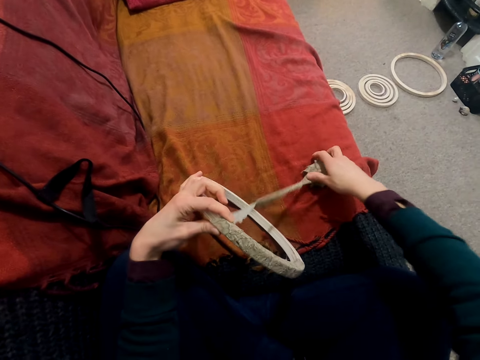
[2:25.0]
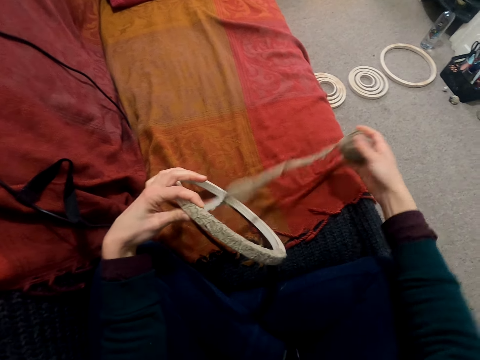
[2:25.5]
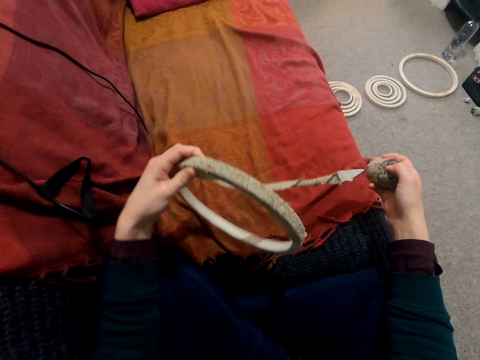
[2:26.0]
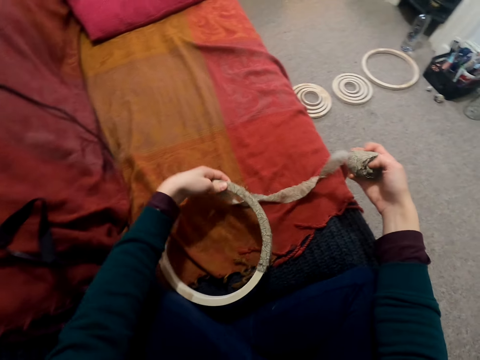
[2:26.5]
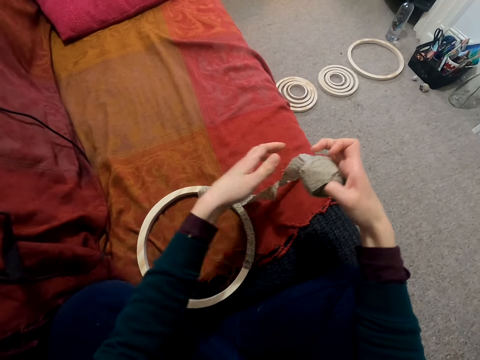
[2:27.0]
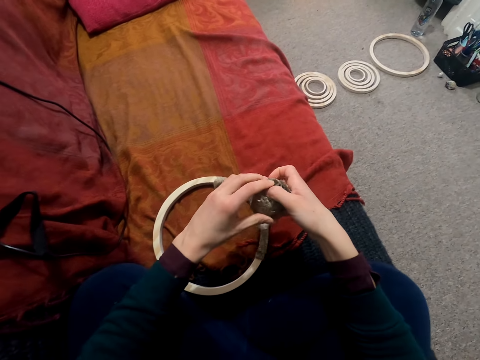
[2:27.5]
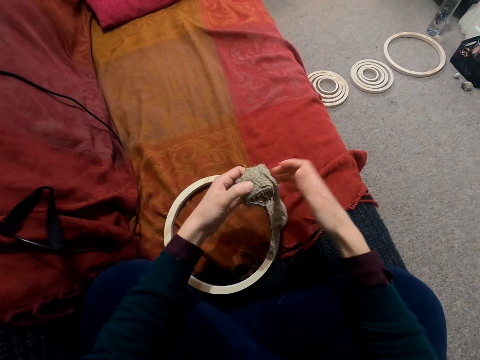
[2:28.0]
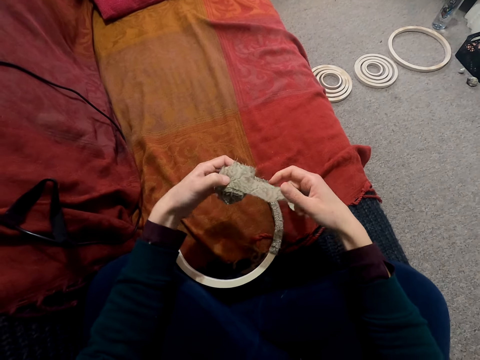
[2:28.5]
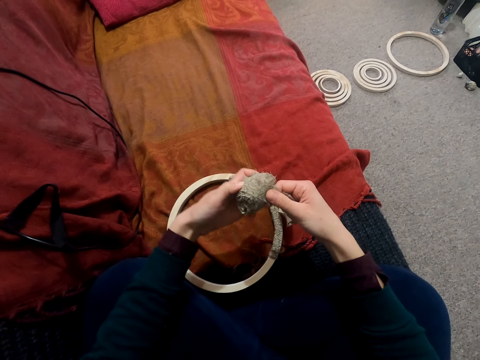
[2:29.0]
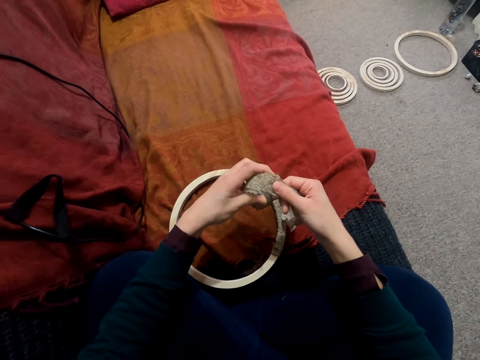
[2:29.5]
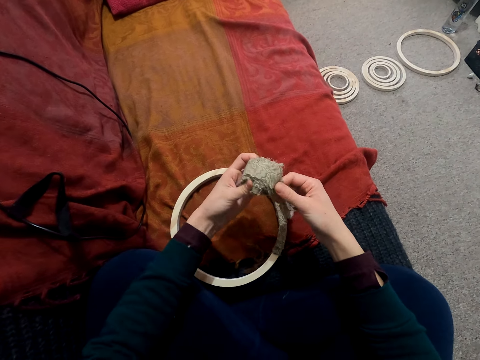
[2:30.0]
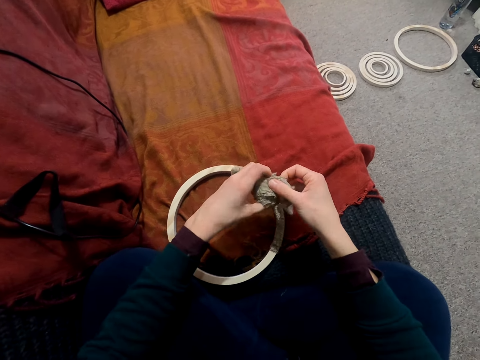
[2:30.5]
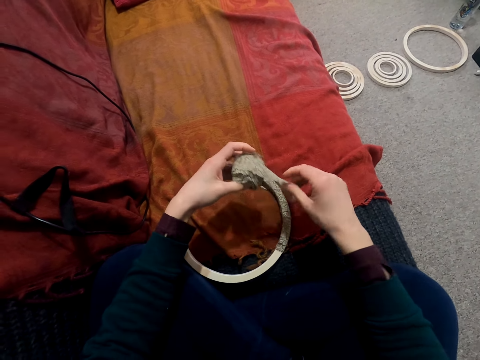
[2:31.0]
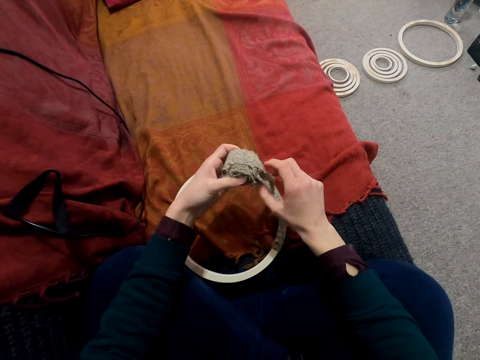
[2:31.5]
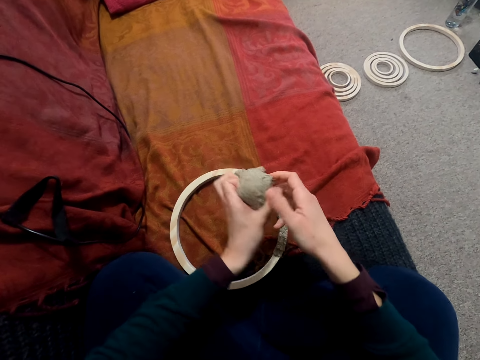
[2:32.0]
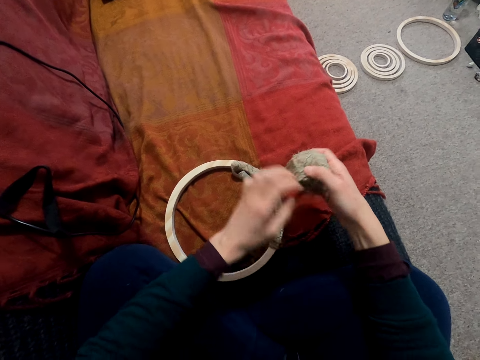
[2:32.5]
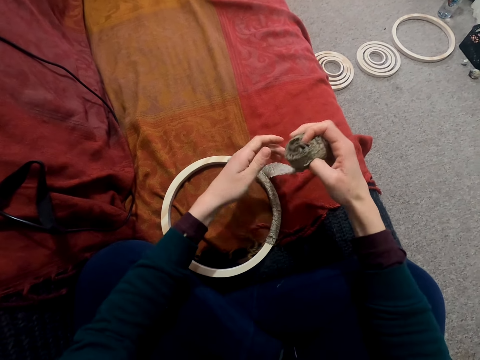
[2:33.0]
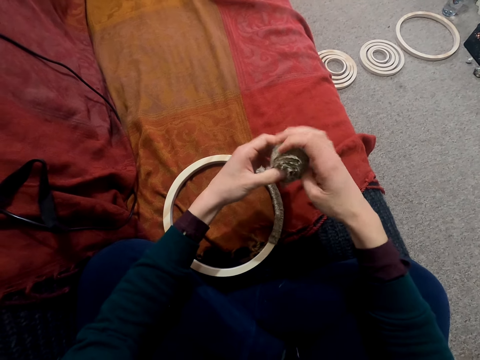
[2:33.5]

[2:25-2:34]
The camera wearer places the wooden ring on her lap. She rolls the piece of cloth to a ball.

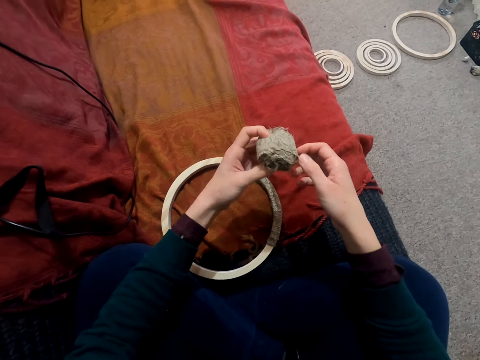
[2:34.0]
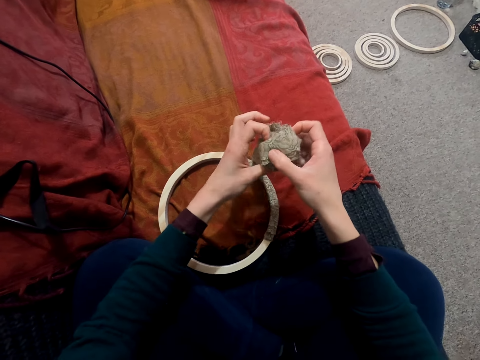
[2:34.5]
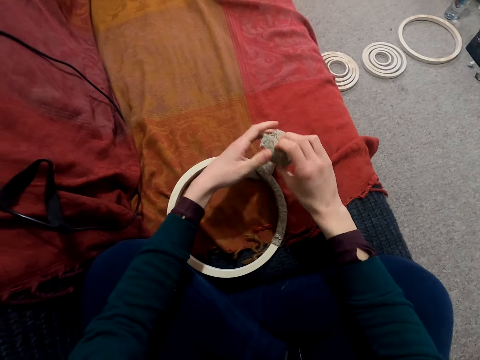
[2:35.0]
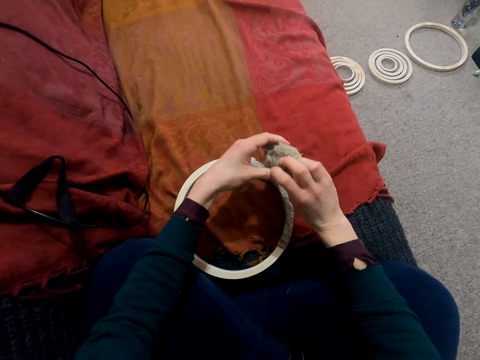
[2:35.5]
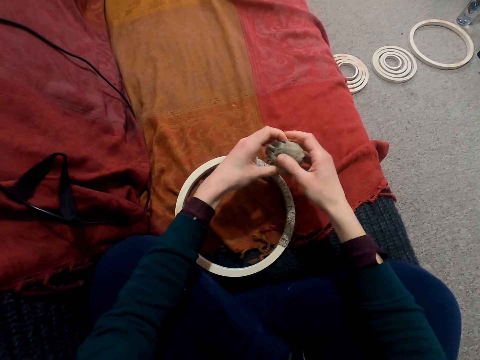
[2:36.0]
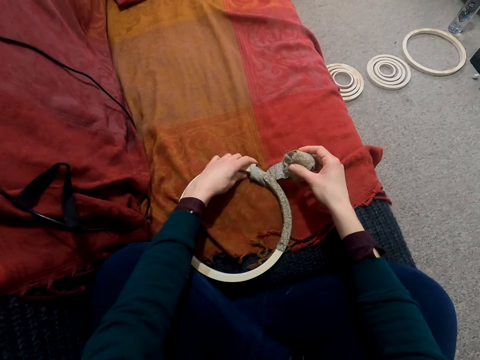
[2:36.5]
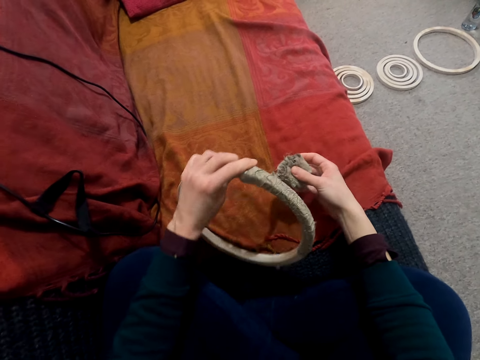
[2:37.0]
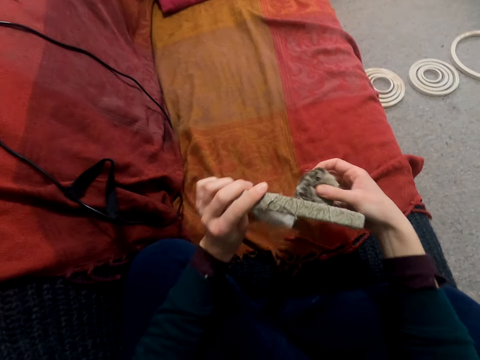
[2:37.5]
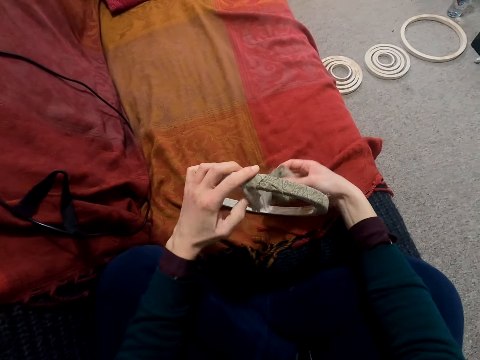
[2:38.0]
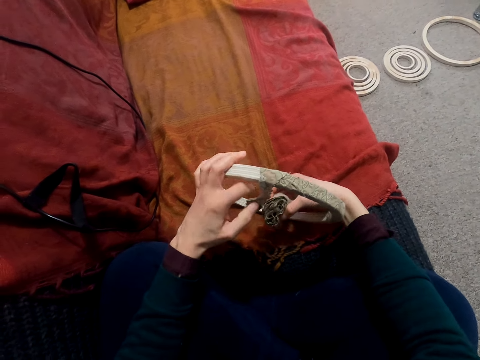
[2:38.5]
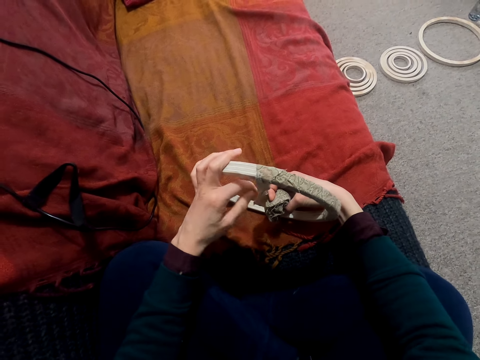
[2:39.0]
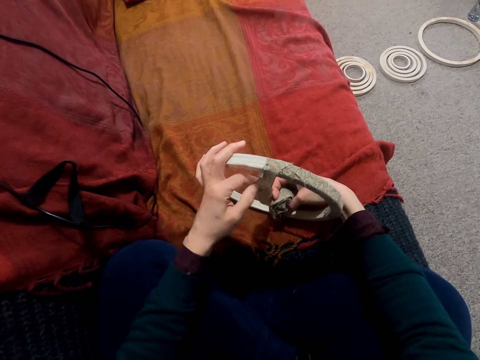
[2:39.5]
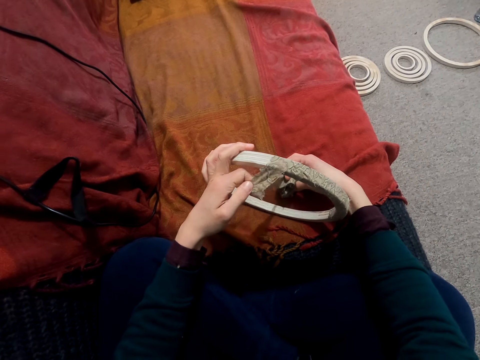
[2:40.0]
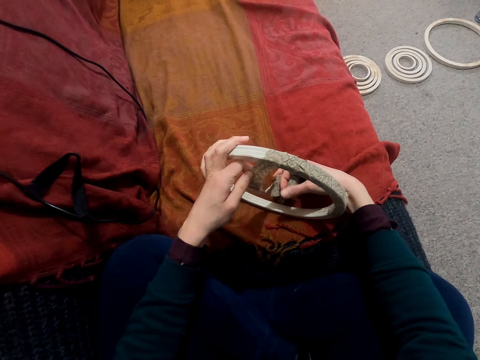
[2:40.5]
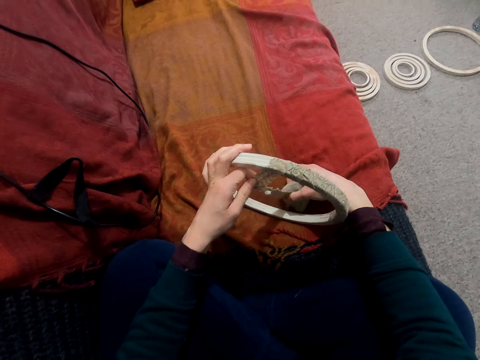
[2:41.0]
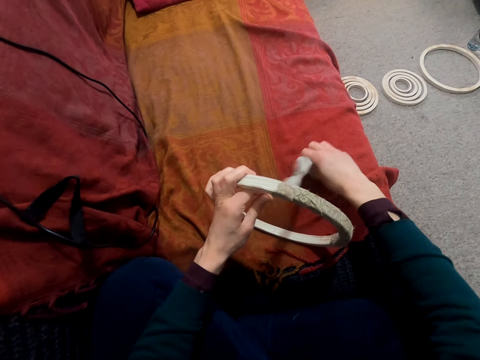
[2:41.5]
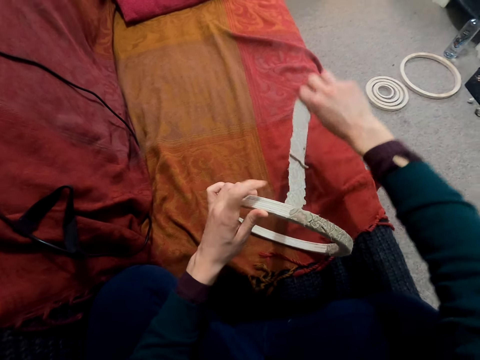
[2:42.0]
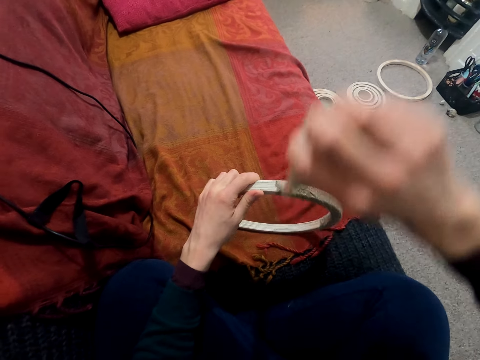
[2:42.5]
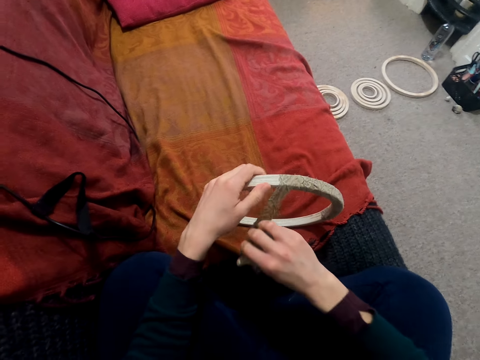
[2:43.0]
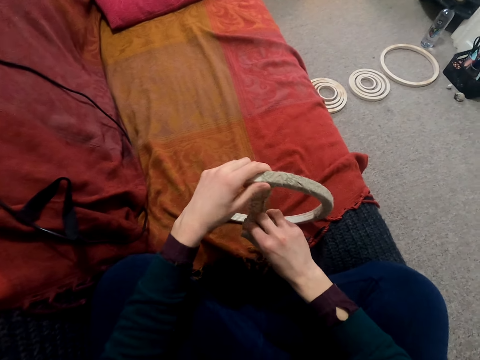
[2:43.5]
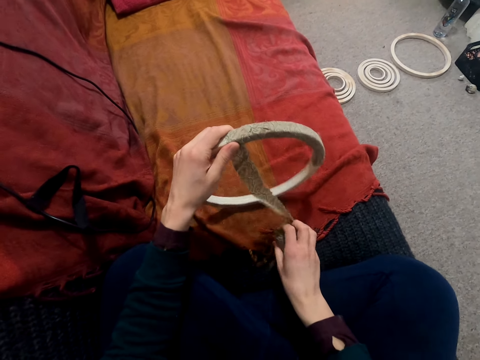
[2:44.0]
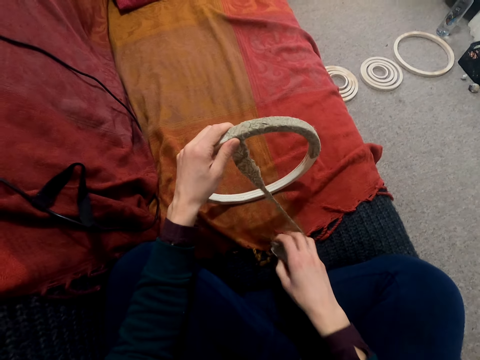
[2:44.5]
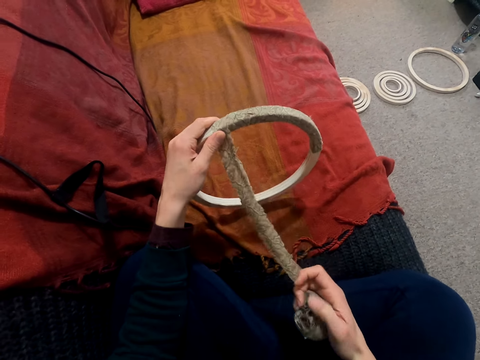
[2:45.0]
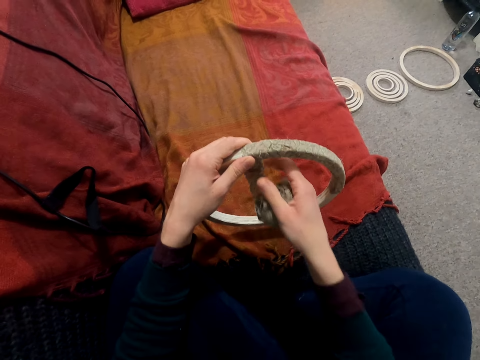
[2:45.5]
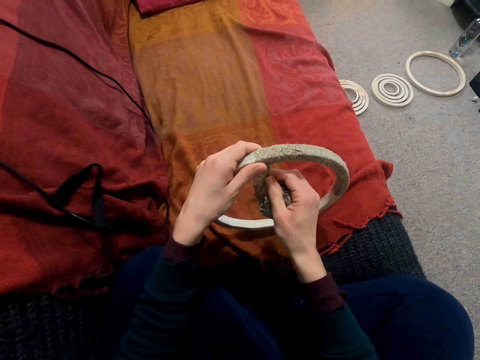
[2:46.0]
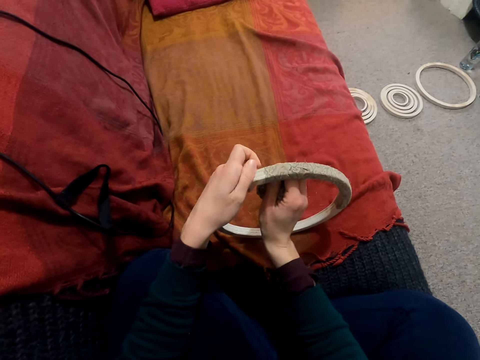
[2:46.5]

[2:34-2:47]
The camera wearer picks the wooden ring from her lap. She rolls a piece of cloth around the wooden ring.

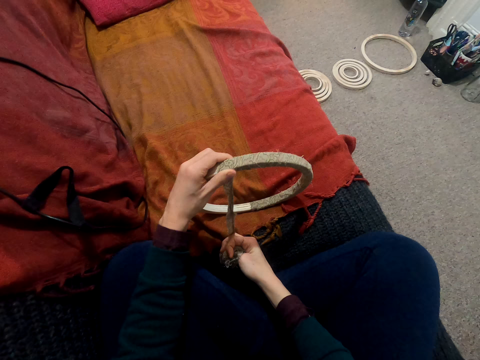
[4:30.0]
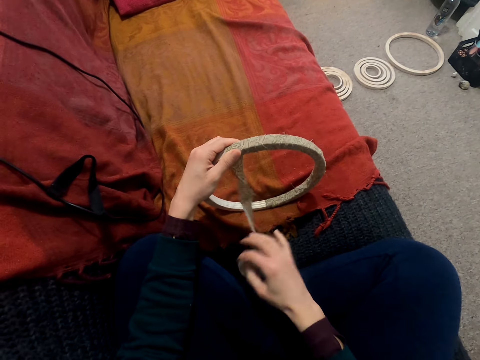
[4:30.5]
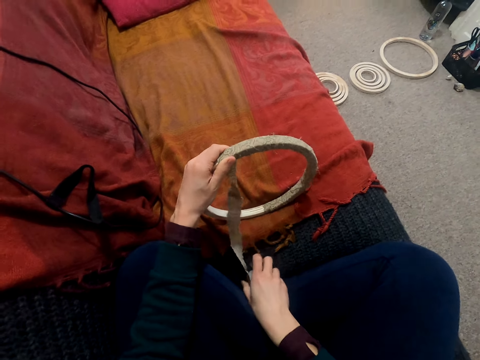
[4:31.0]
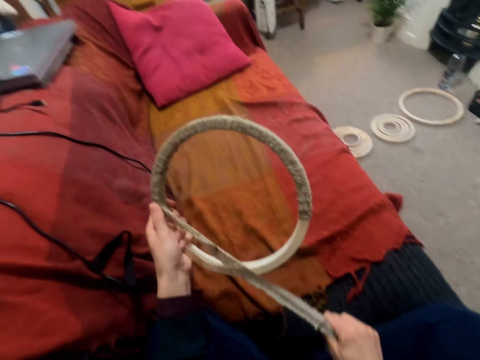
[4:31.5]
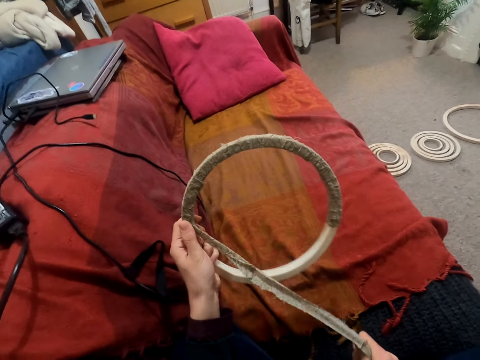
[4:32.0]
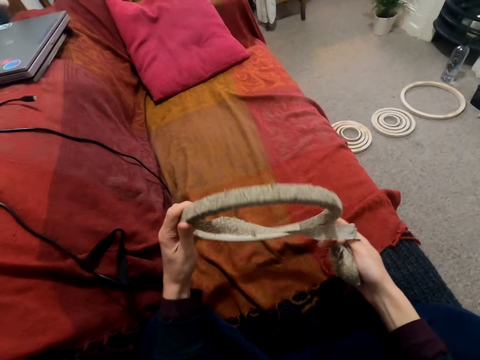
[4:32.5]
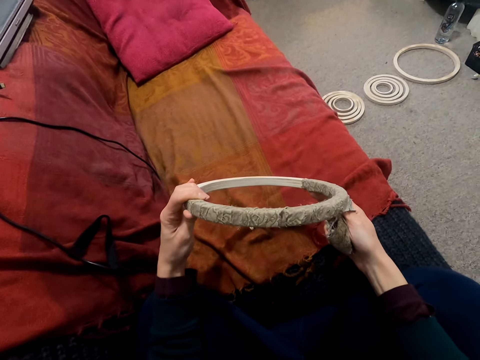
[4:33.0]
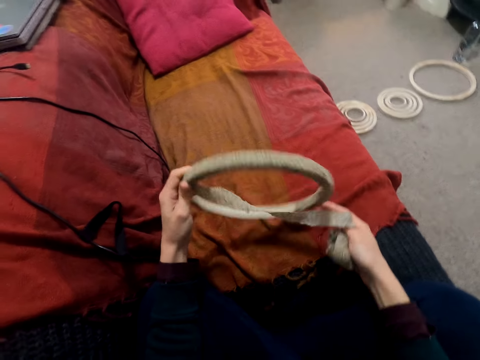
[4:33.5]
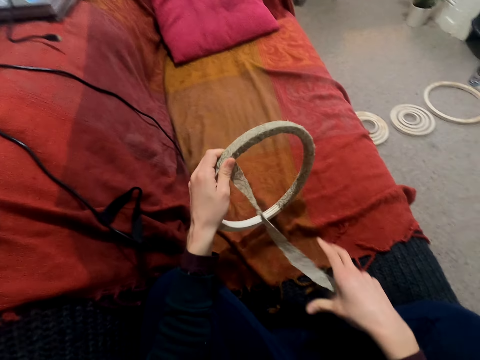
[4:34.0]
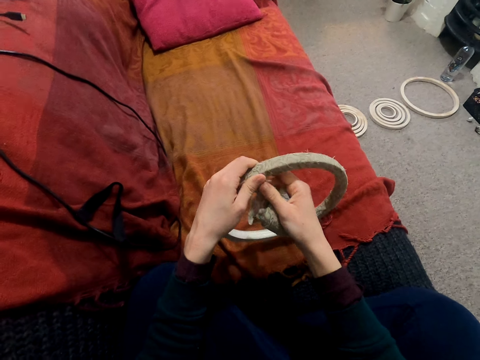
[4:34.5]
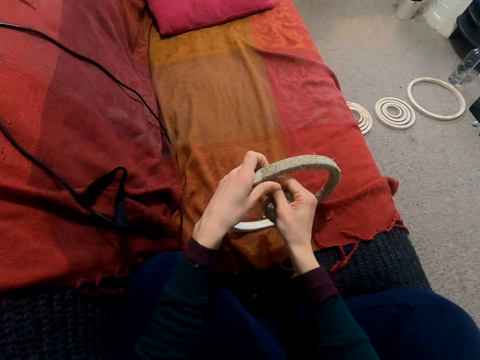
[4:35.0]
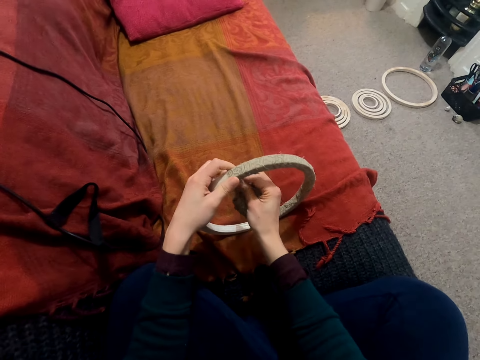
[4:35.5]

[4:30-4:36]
The camera wearer looks at the piece of cloth.
